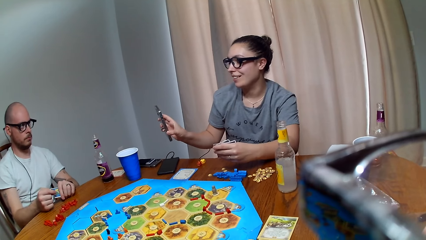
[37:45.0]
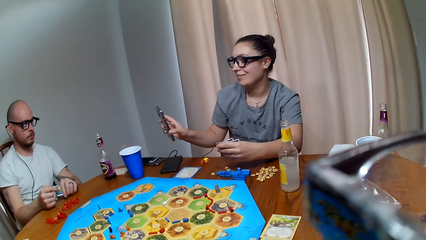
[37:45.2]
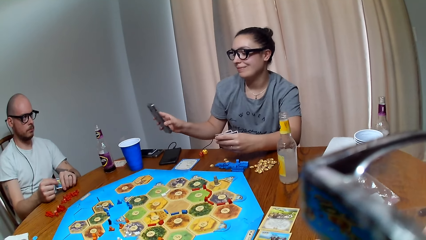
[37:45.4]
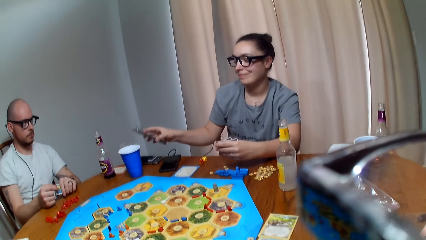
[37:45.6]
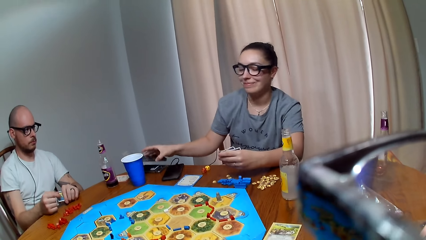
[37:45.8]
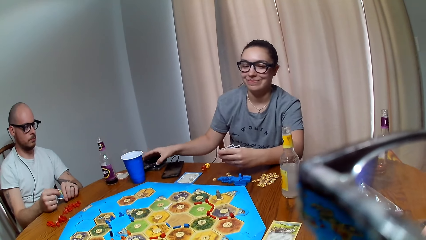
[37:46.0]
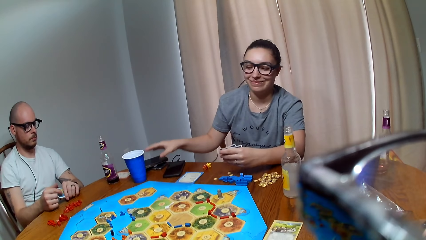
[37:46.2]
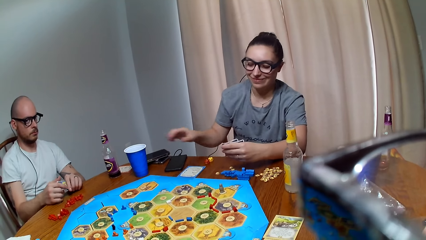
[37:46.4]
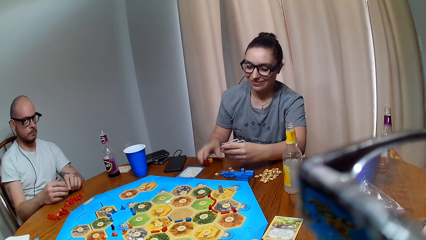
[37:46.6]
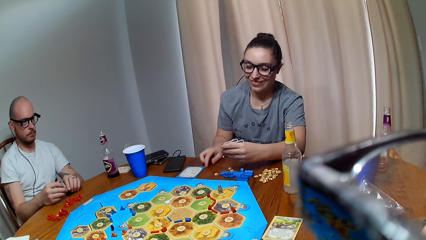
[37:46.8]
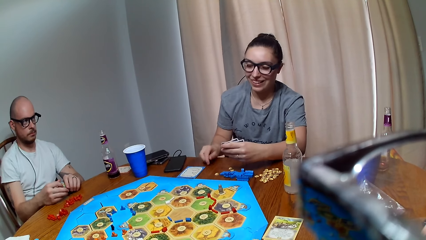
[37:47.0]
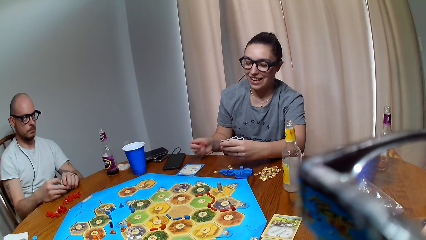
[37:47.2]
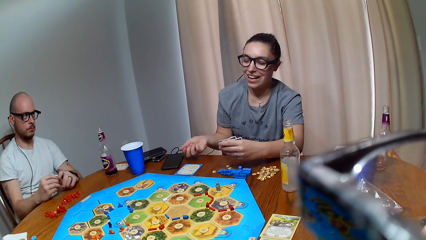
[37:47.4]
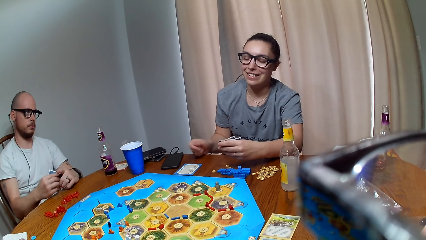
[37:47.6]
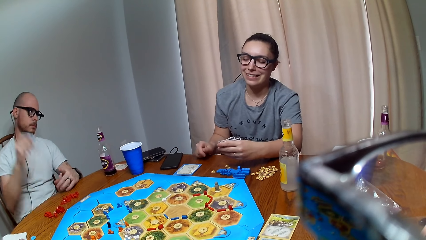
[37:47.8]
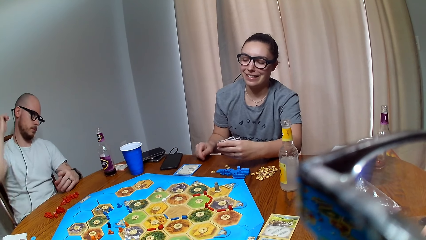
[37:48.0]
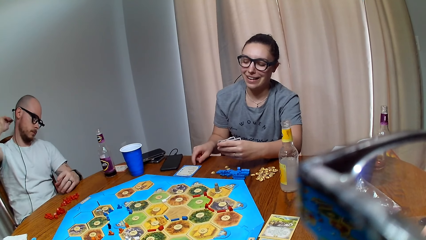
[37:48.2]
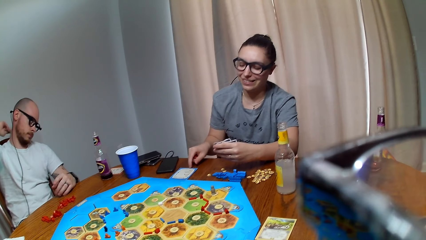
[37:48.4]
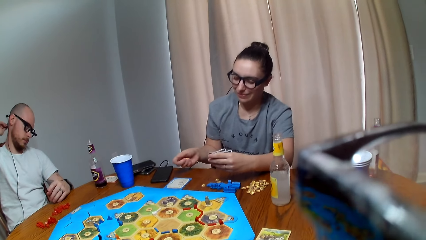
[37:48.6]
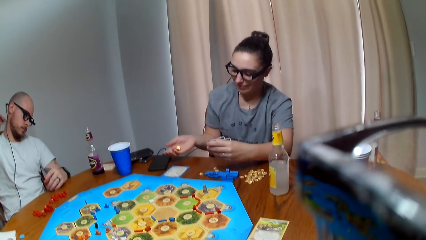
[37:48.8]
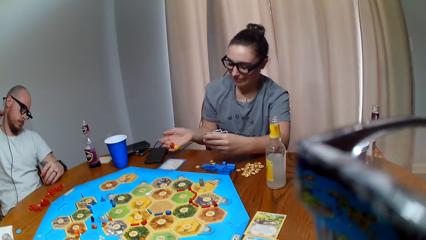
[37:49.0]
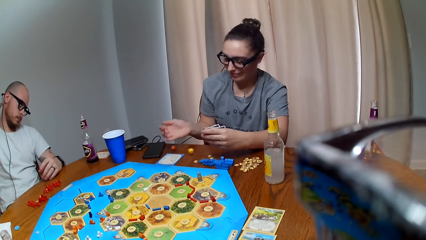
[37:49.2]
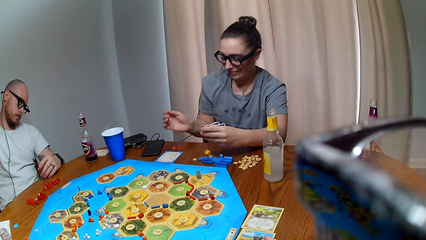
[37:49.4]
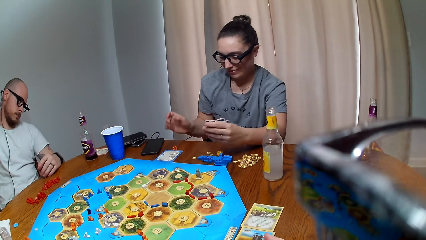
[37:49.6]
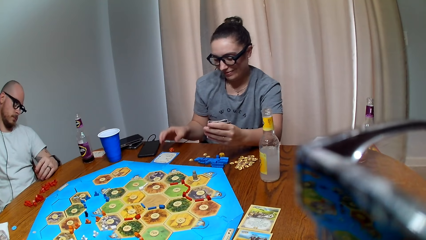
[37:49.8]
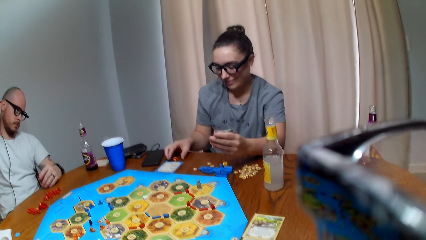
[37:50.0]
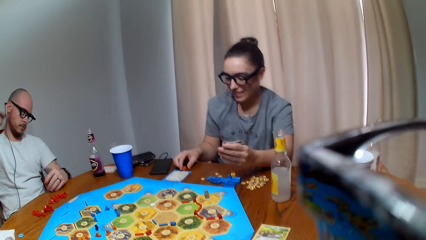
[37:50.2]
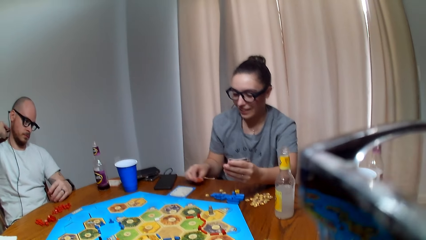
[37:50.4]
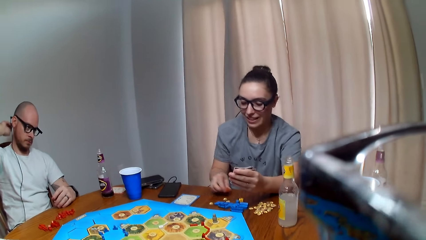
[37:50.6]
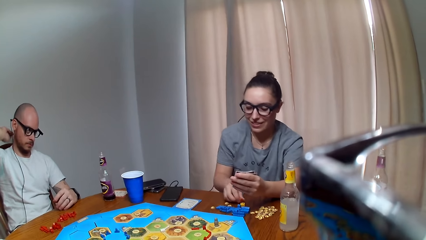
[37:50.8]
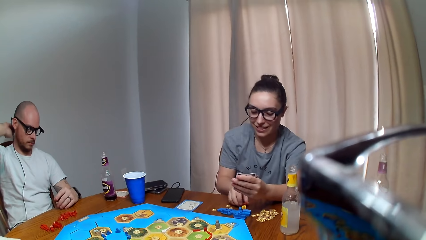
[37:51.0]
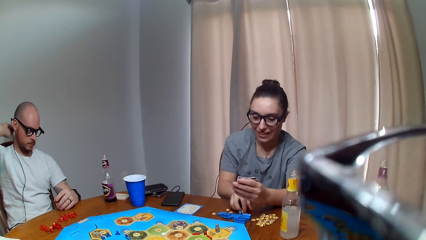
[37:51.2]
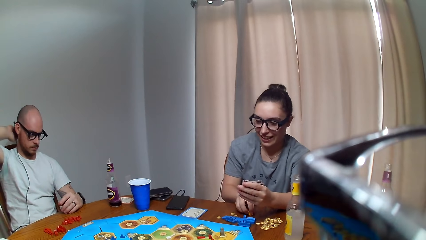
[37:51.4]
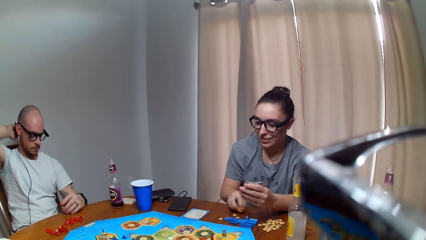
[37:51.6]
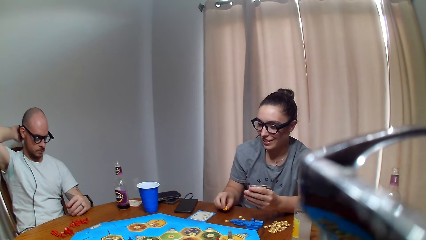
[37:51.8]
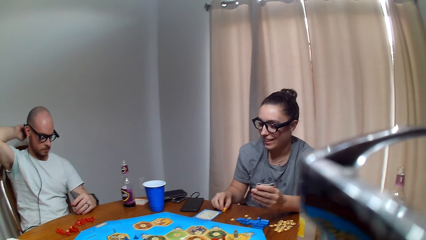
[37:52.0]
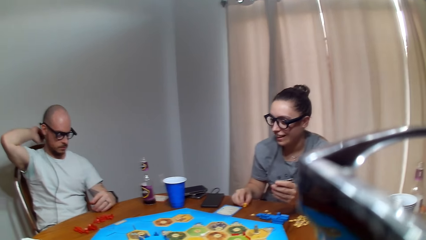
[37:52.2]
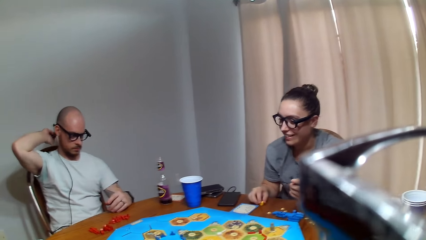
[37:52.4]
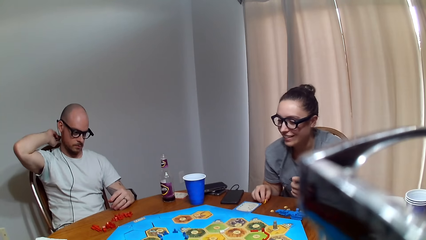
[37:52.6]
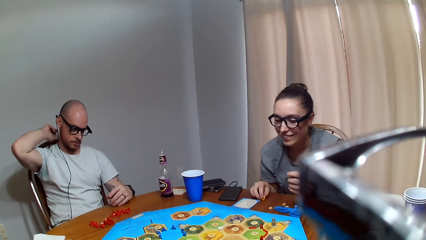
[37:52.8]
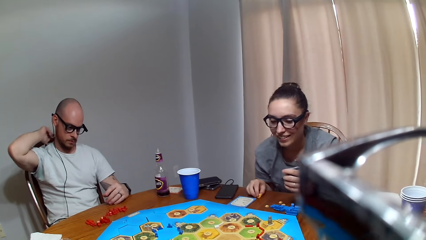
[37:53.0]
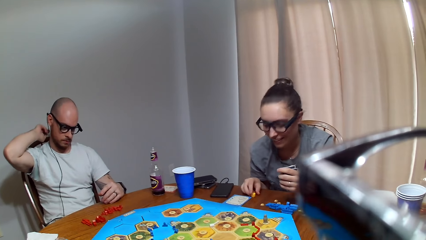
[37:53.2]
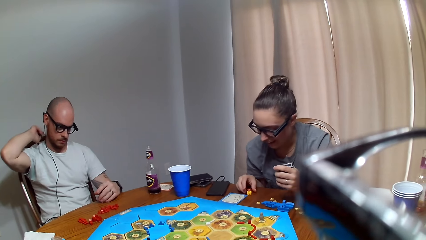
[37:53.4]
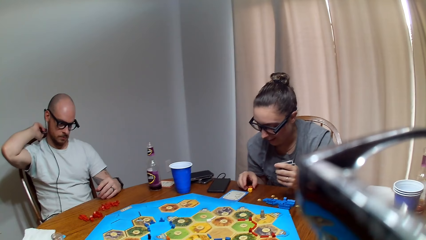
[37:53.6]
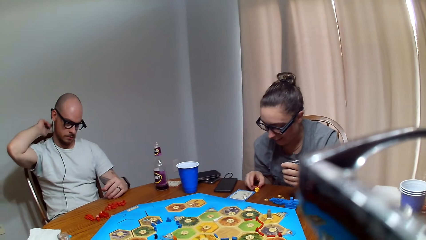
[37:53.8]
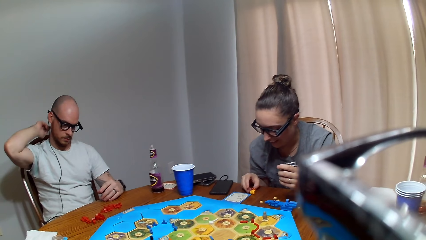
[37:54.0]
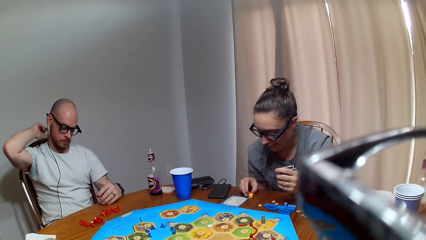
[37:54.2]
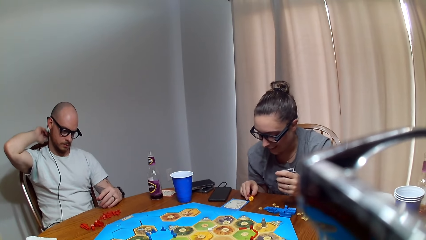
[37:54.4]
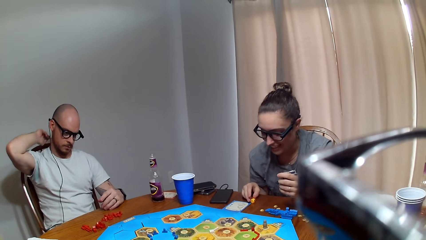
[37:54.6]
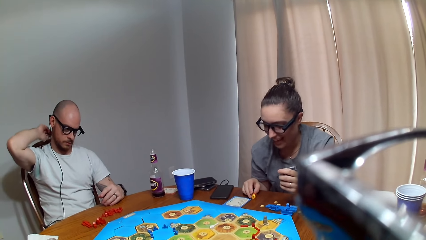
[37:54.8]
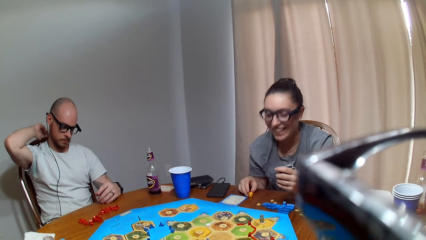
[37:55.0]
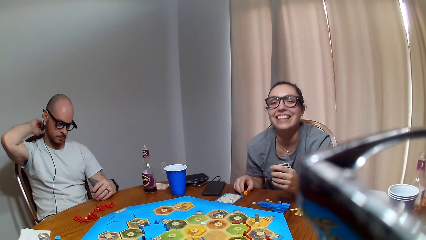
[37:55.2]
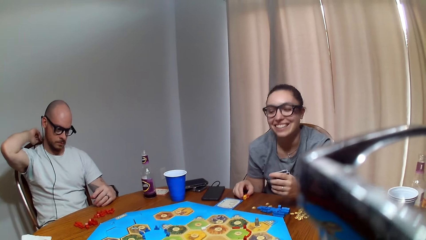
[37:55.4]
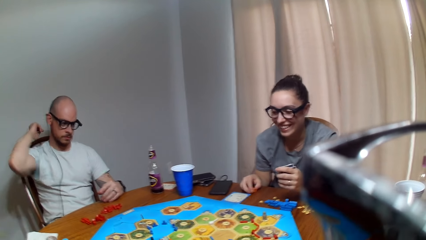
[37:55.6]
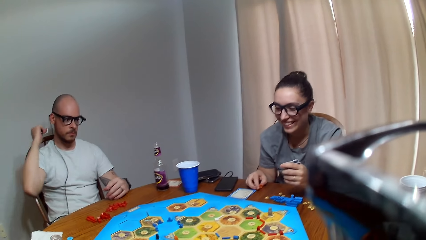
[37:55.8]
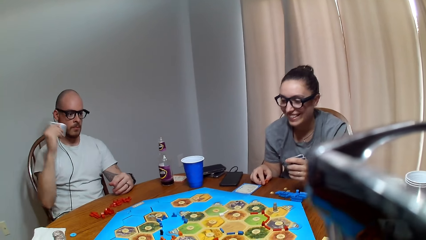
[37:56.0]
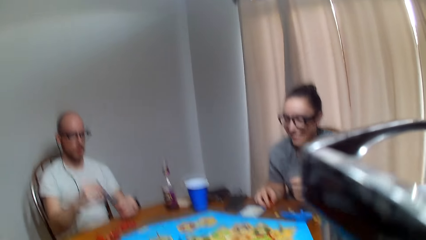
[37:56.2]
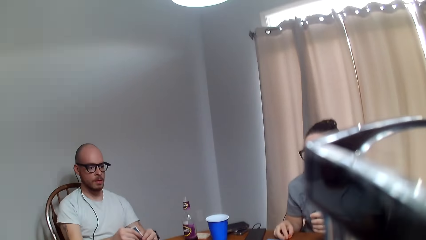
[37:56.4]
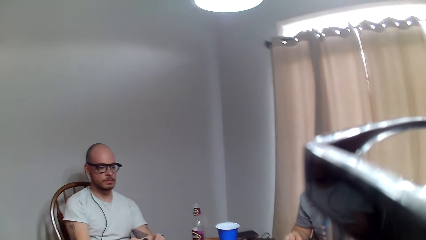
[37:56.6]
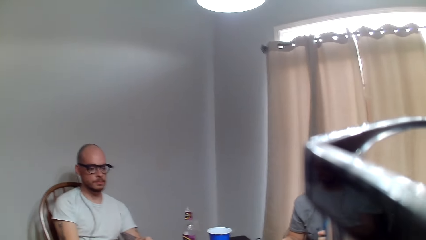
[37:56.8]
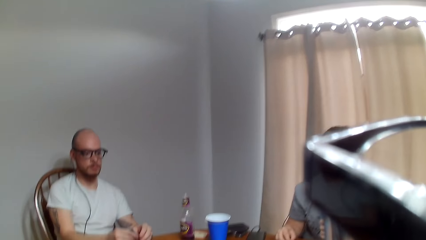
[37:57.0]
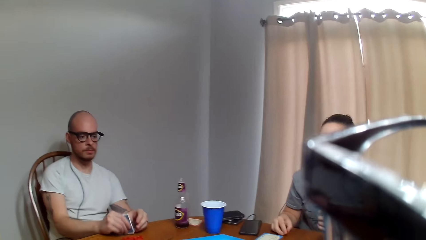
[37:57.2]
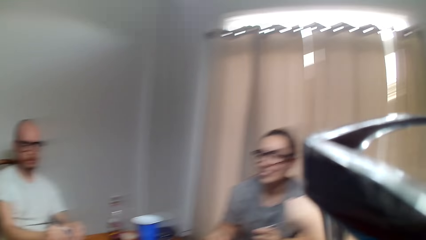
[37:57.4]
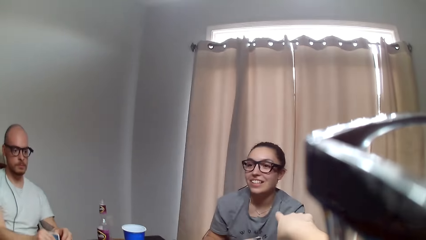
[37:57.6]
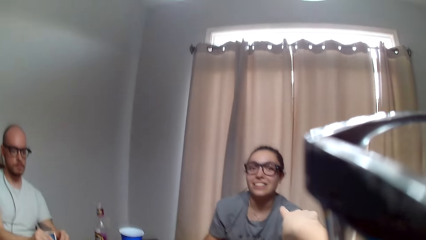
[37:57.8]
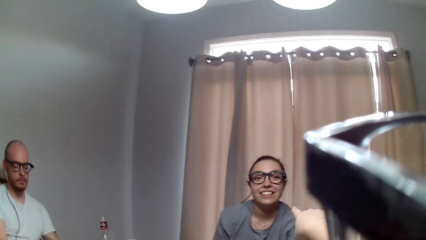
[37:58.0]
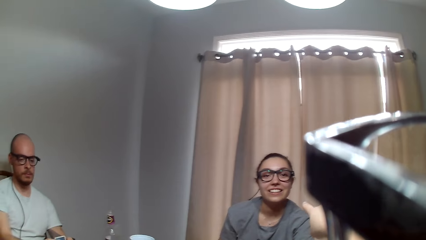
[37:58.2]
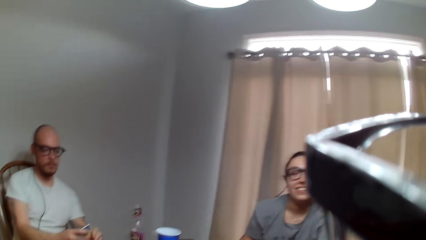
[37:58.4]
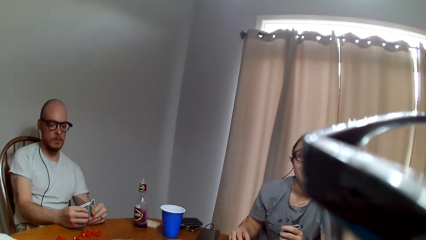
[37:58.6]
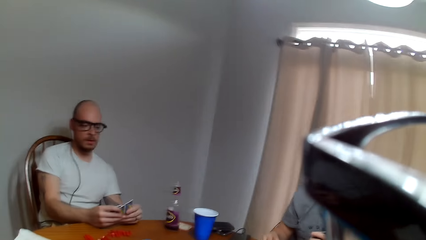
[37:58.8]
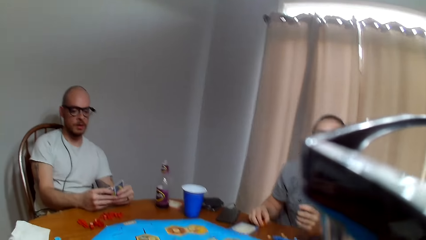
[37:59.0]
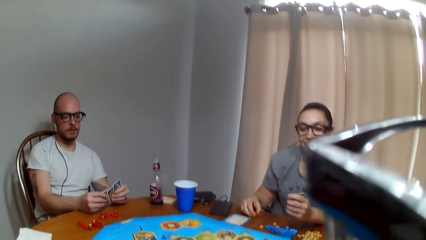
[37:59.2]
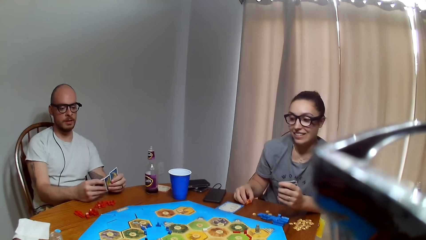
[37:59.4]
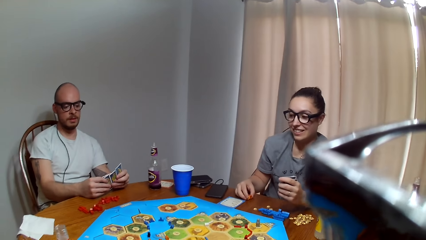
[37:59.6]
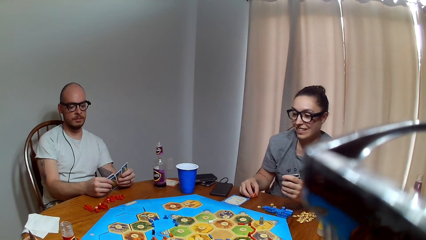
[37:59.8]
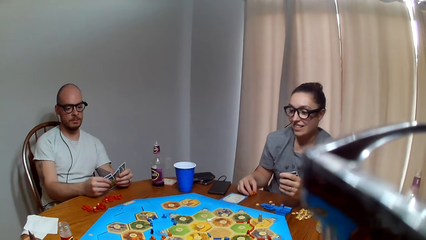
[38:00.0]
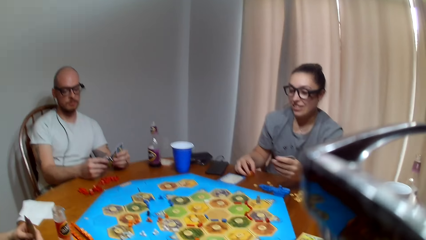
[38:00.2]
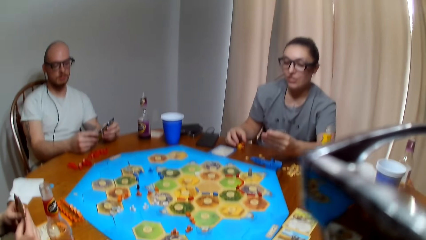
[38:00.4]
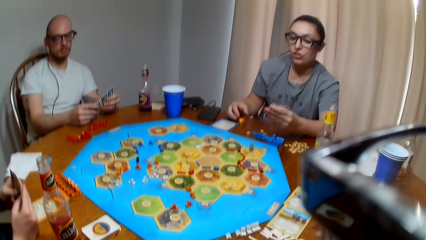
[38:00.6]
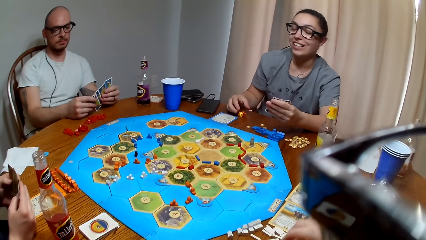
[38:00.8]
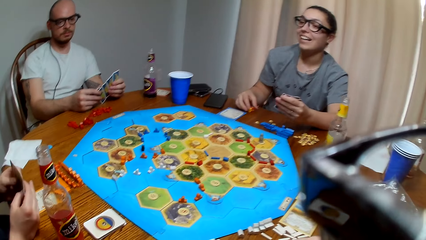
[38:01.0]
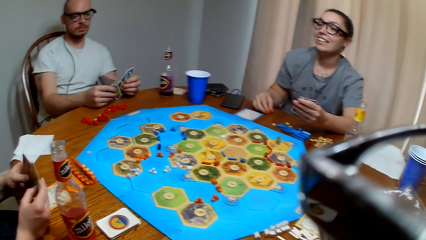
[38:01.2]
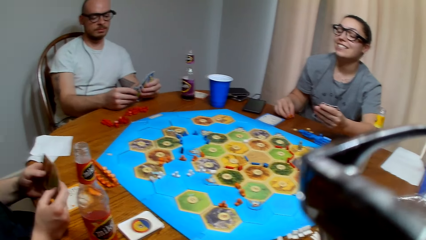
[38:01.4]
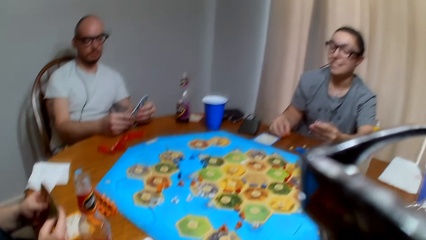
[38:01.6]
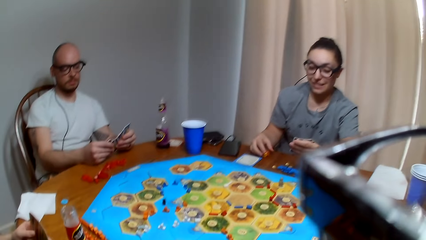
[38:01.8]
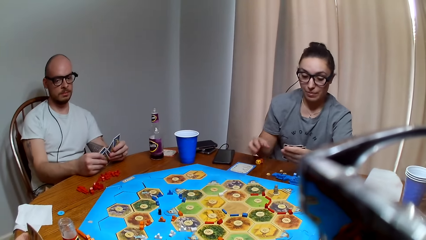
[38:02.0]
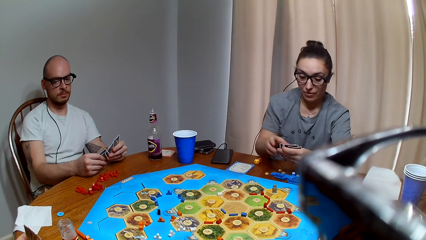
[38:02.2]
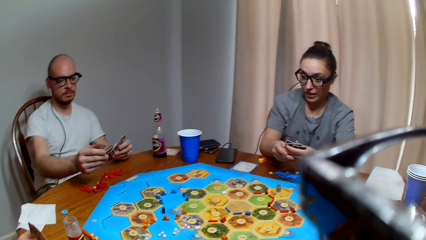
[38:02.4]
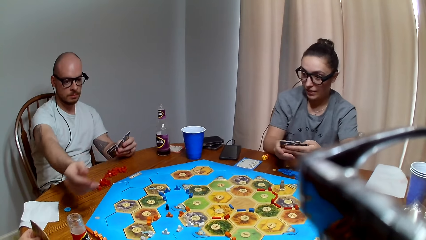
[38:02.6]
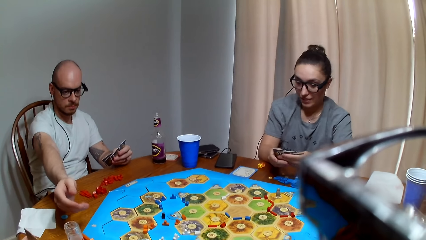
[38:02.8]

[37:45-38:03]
A woman places her phone on the table. The camera wearer speaks to the woman. The woman collects dice on the table, holds the dice and responds to the camera wearer. The camera wearer makes a remark. The woman throws the dice on the table. A man scratches the back of his neck with the cards. The woman collects the dice and speaks to the camera wearer. The camera wearer speaks. The woman responds to the camera wearer. The camera wearer speaks. They talk to the woman. The man speaks to the camera wearer. The camera wearer responds to the man. The woman speaks to the camera wearer. The man organizes his cards.
